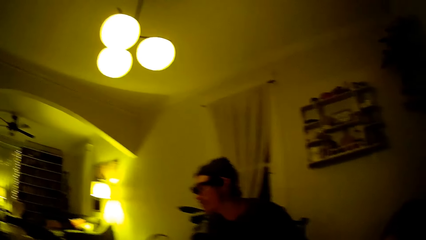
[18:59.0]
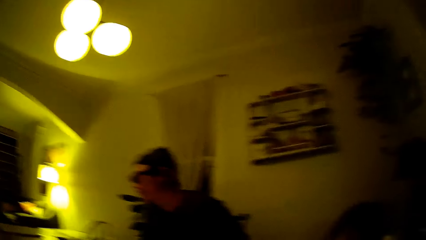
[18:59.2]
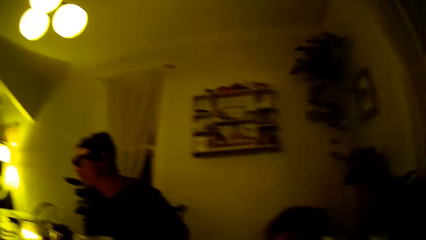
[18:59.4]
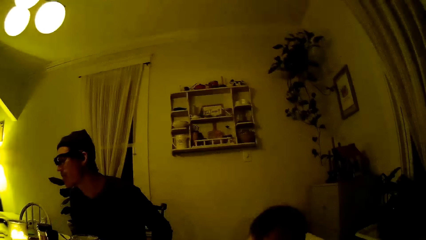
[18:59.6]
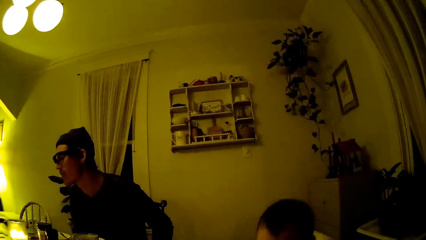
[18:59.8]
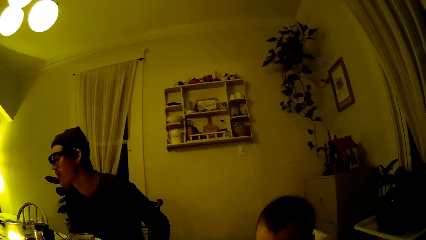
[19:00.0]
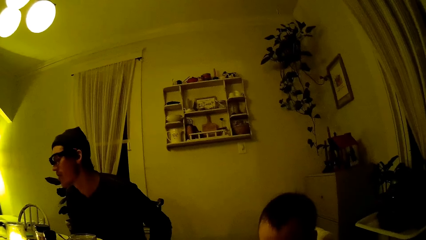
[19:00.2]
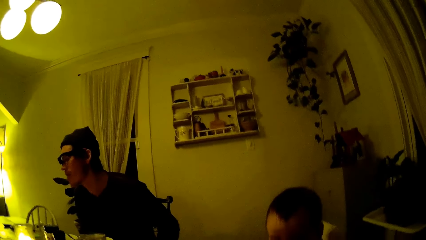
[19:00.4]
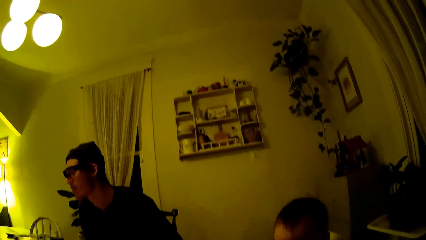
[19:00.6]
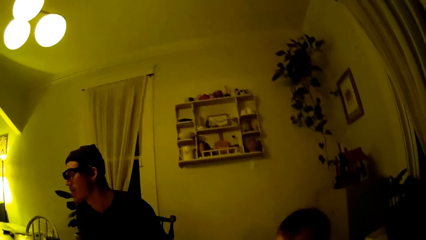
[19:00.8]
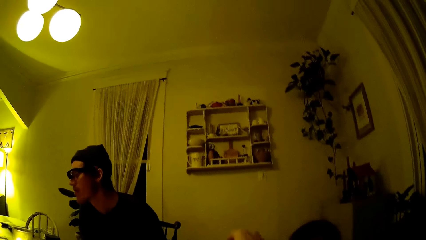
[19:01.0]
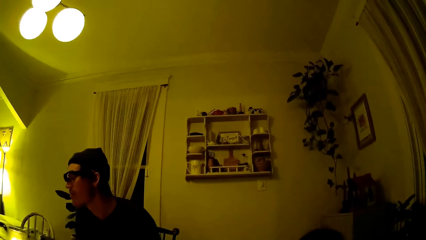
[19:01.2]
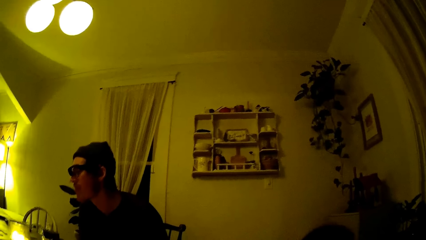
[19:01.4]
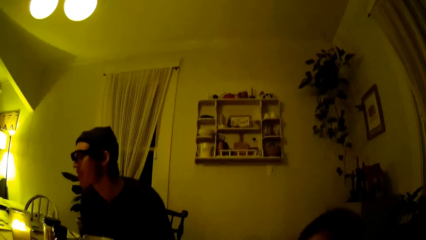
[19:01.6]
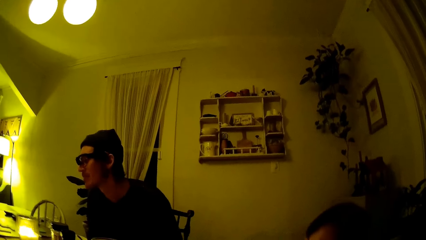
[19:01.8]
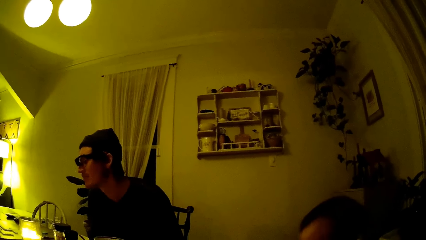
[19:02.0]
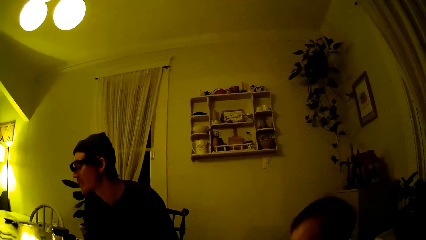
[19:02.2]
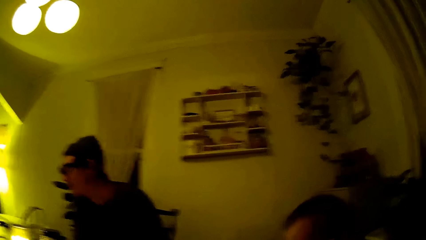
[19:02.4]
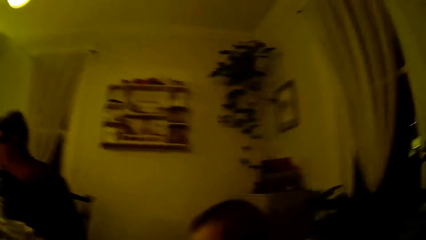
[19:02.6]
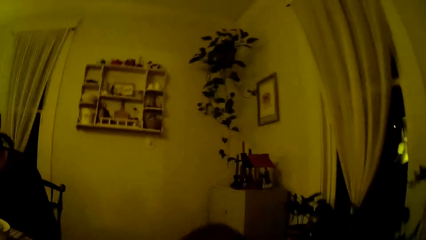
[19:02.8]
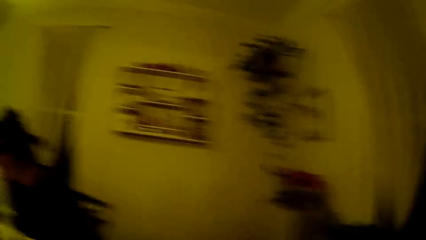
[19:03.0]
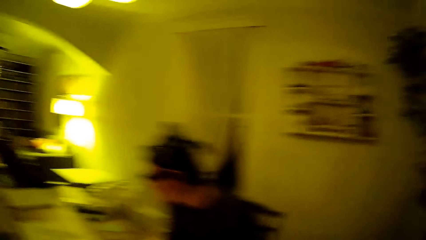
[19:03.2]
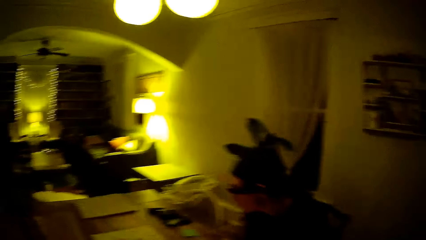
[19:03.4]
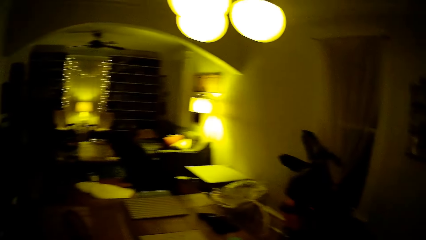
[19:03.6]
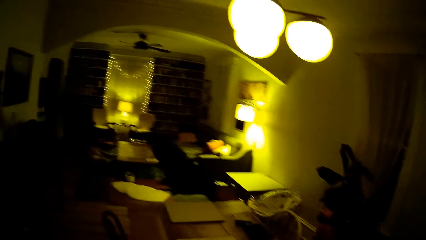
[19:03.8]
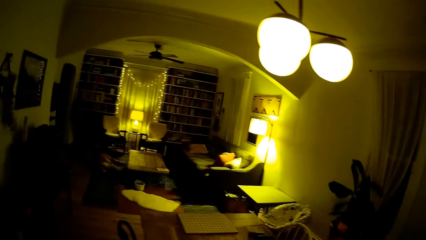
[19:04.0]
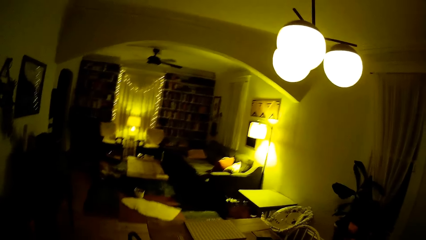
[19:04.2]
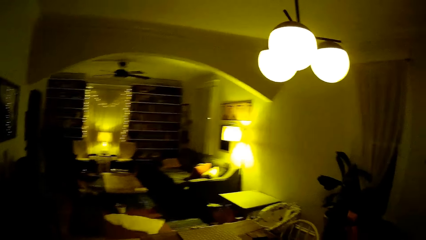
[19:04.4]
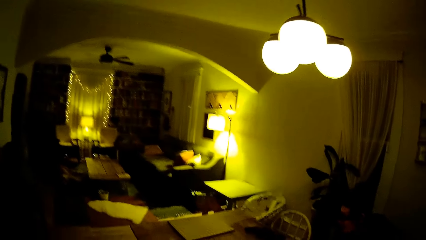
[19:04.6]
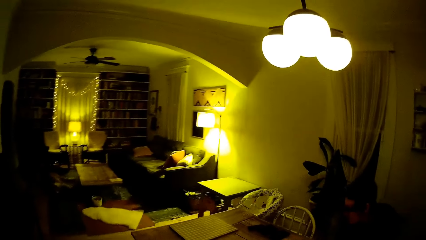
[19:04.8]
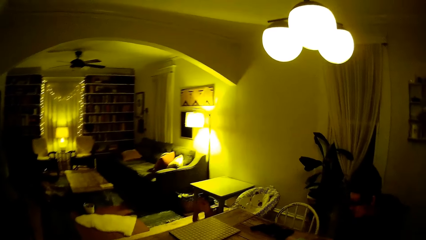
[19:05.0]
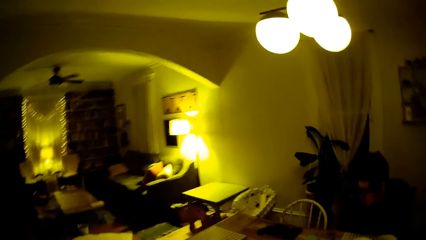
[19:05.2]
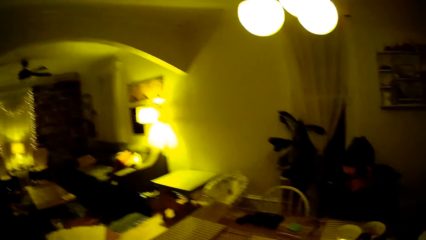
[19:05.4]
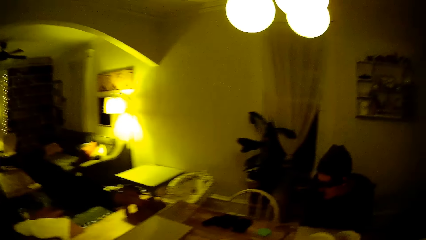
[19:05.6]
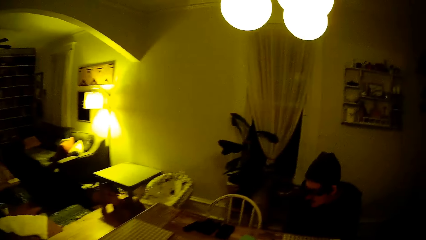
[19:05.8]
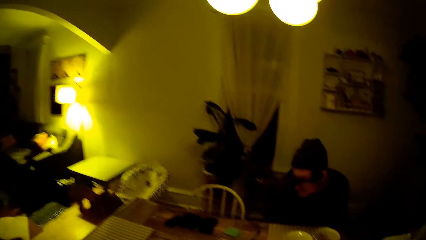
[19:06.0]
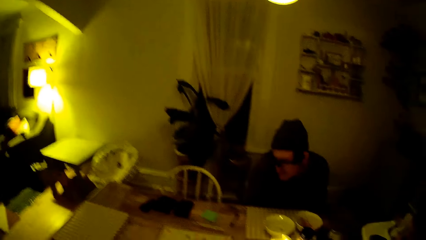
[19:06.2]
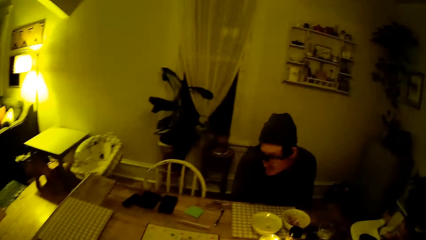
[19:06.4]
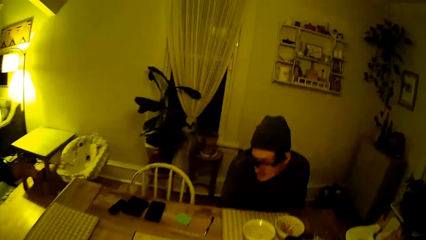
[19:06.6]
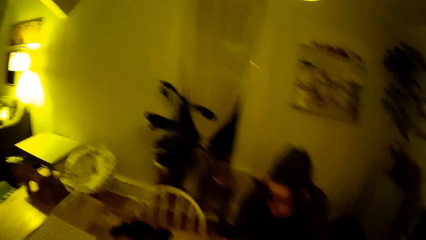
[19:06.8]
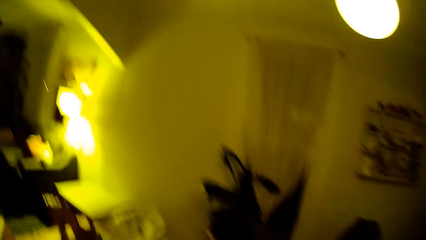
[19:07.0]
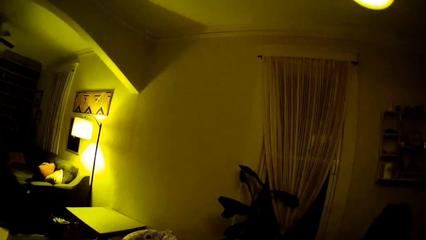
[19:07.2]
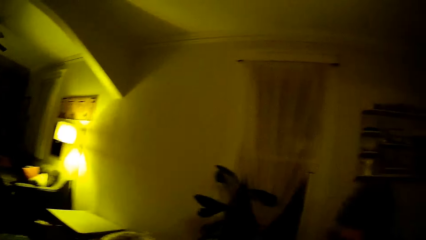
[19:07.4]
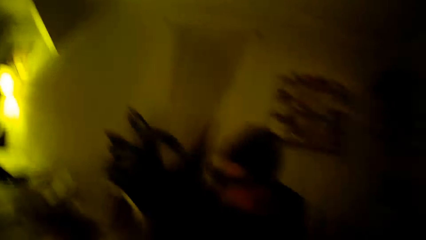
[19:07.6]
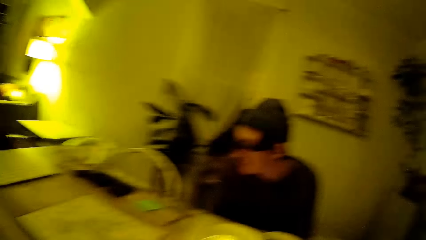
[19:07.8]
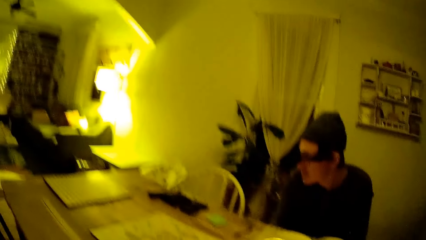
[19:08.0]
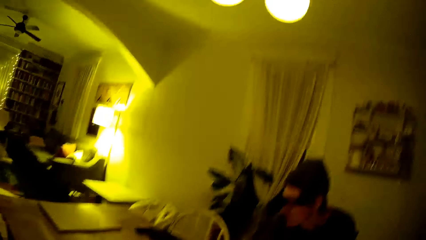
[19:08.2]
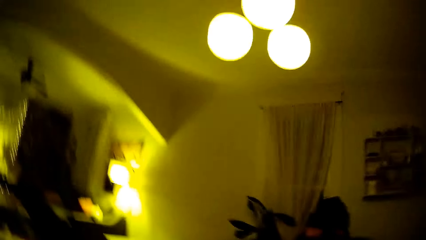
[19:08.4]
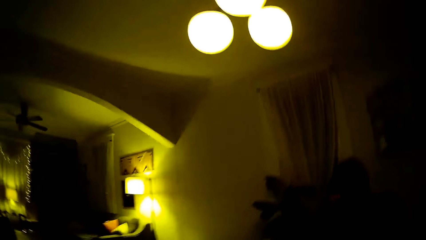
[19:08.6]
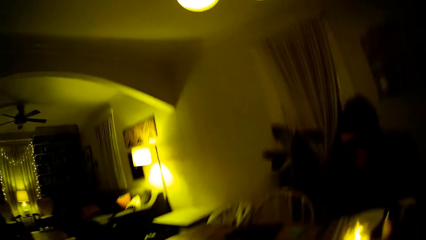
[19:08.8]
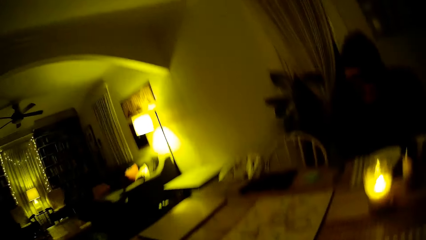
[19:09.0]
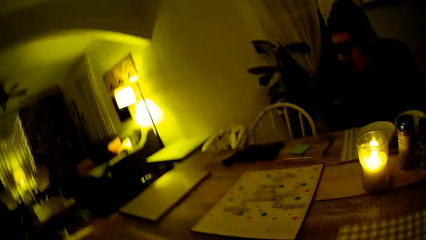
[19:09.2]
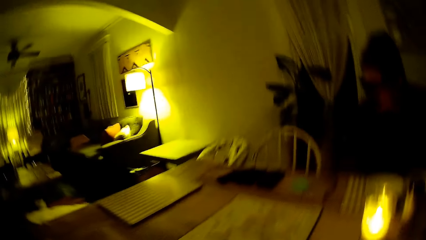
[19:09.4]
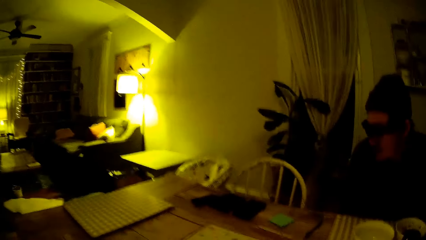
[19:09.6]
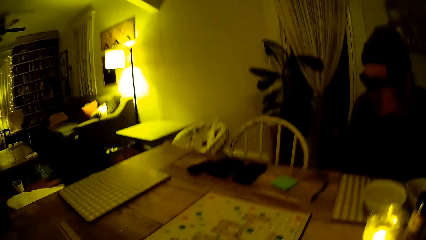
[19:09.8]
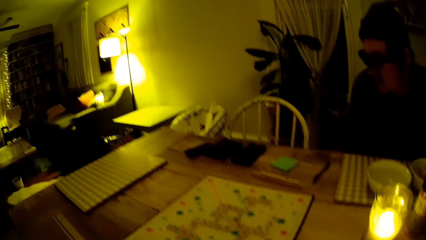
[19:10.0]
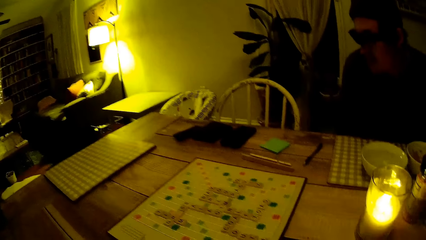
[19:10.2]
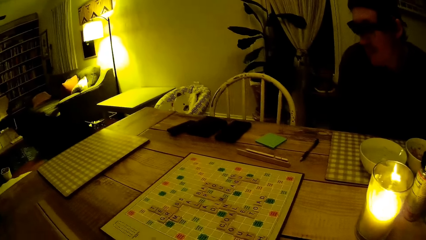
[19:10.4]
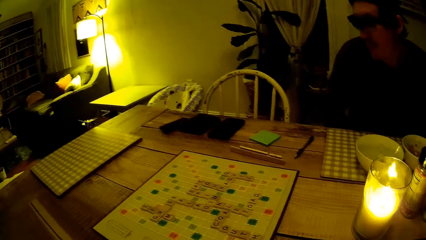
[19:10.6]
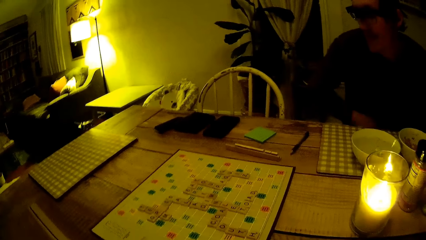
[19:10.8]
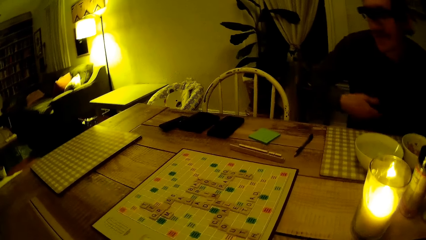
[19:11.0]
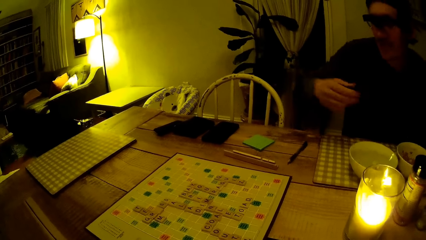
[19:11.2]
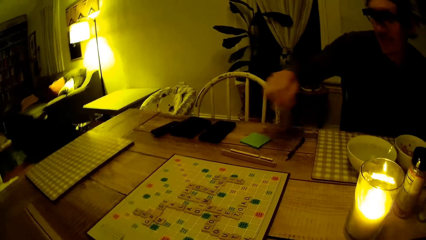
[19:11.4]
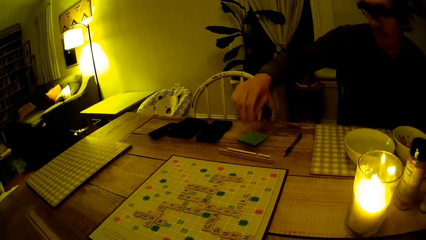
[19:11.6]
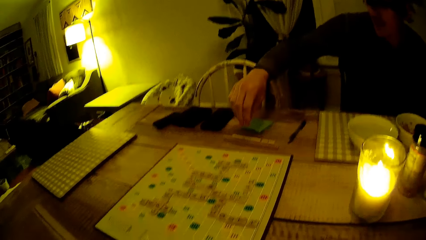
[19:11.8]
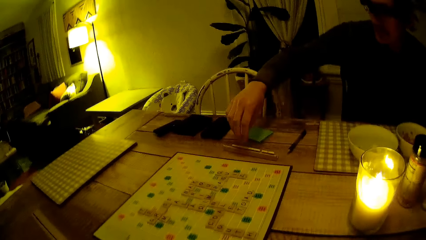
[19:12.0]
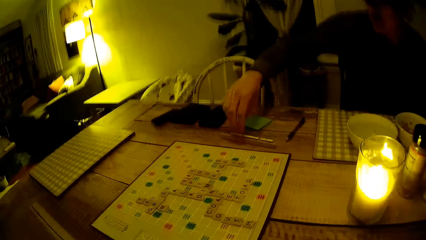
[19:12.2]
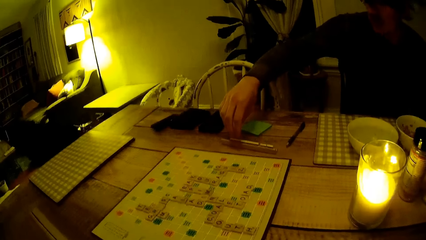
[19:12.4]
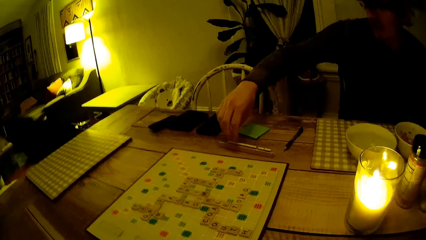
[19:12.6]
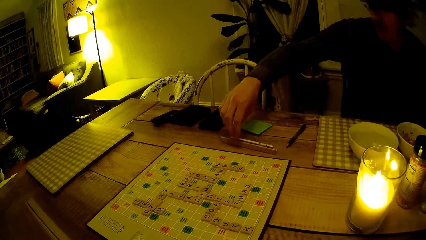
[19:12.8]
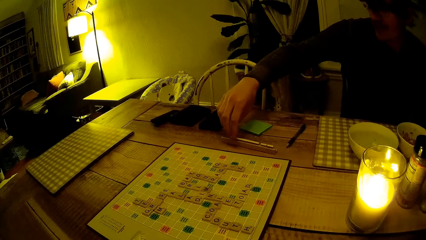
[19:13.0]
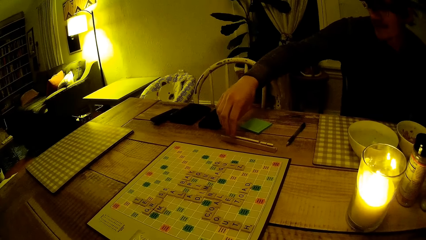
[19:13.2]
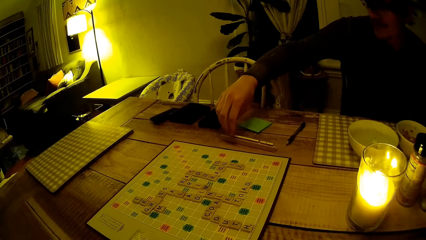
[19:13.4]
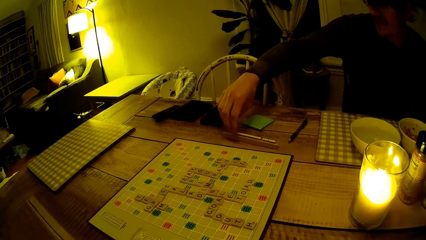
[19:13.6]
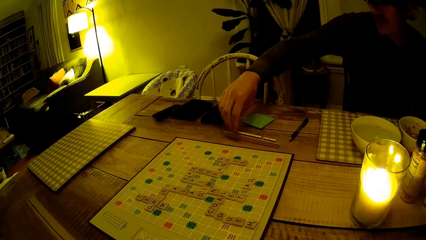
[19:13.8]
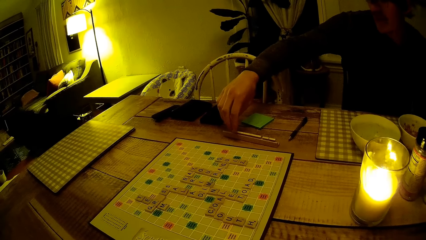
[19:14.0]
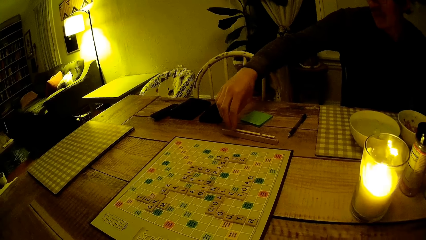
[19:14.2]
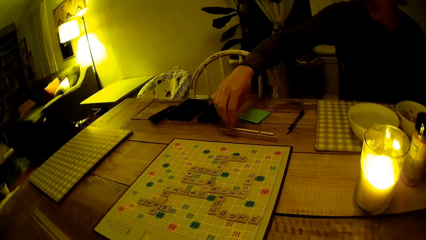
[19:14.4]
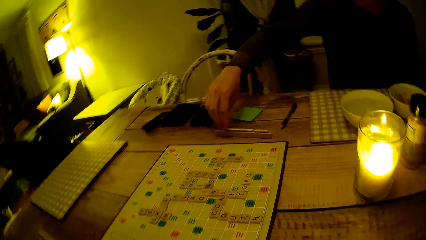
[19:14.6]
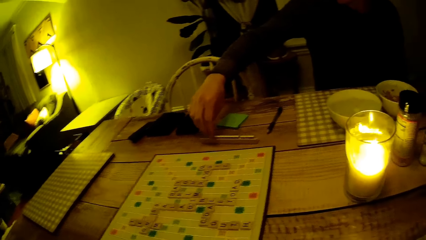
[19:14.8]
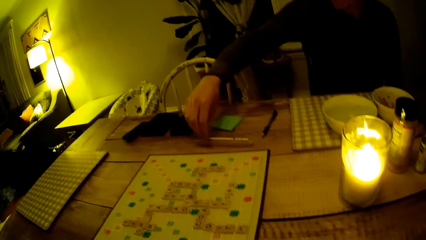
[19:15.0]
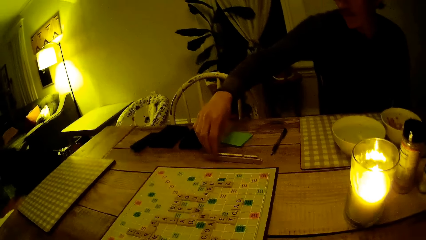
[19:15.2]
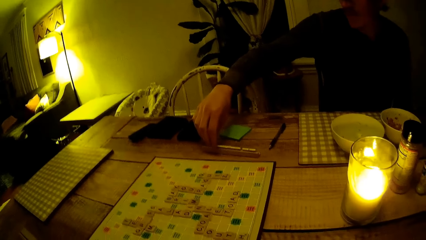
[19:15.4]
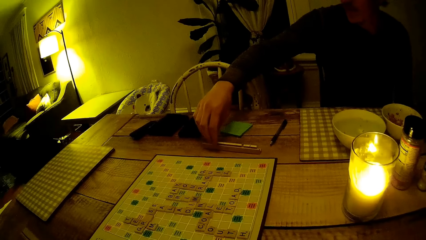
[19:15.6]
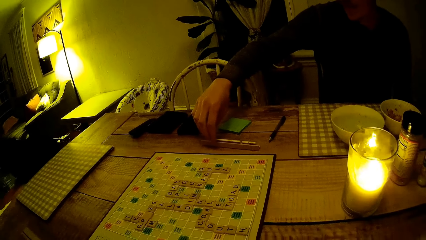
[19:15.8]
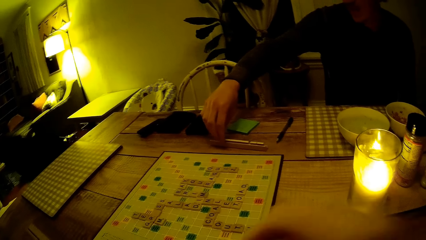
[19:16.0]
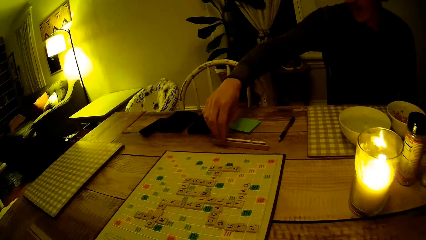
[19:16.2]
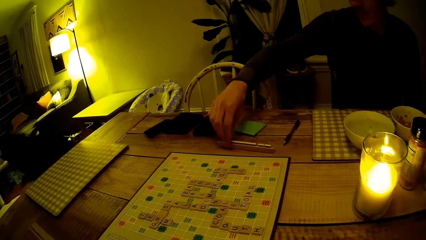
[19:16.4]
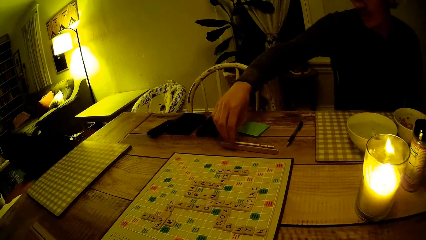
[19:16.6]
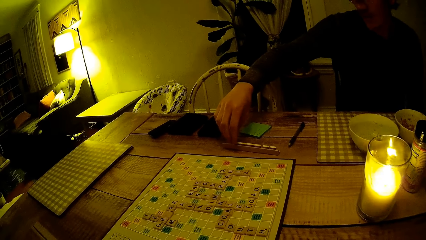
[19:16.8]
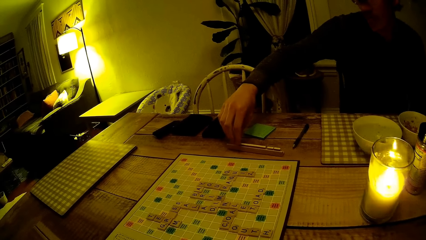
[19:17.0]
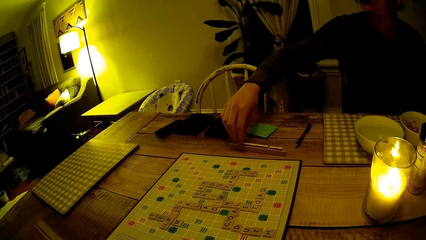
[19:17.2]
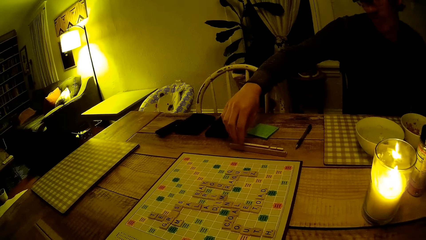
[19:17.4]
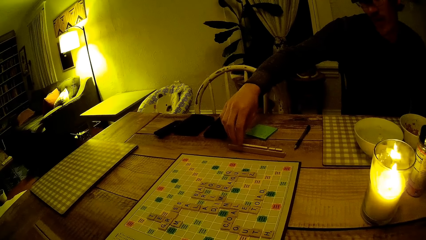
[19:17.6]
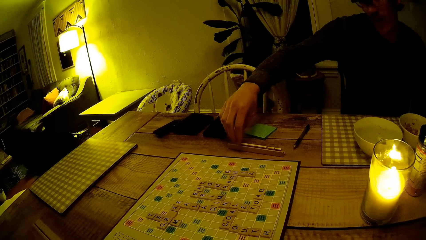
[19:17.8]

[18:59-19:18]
A man stretches the hand.
